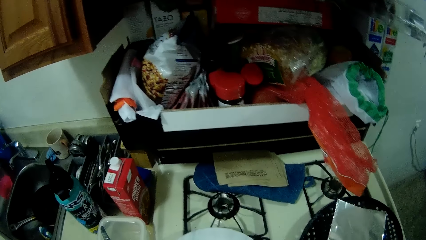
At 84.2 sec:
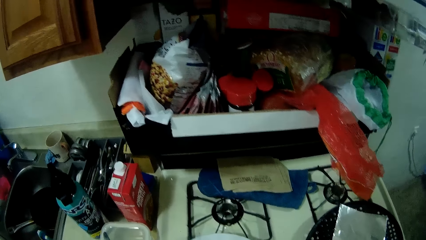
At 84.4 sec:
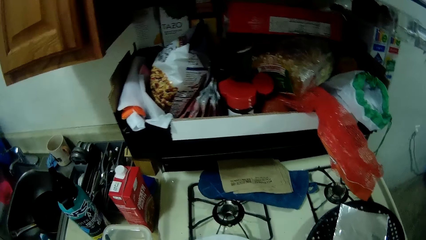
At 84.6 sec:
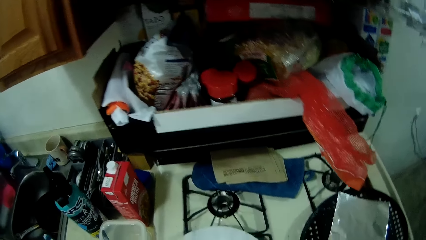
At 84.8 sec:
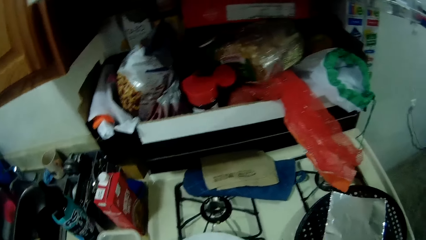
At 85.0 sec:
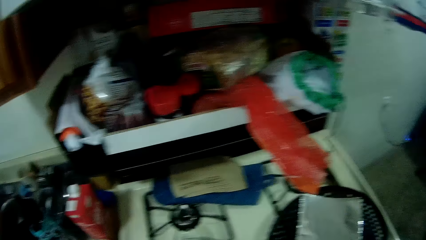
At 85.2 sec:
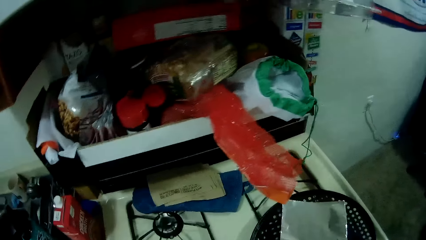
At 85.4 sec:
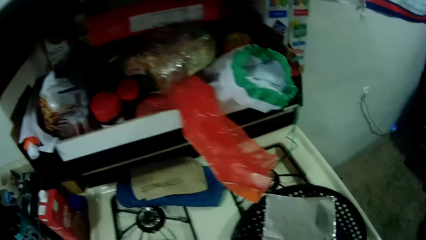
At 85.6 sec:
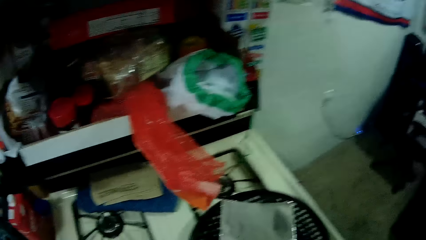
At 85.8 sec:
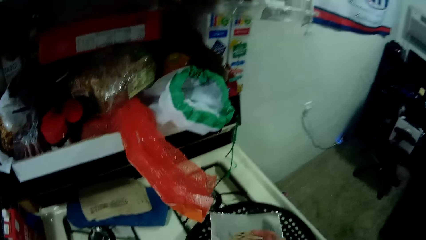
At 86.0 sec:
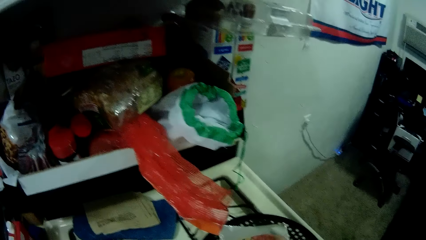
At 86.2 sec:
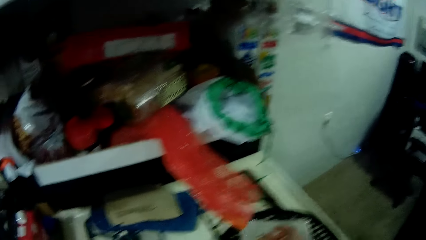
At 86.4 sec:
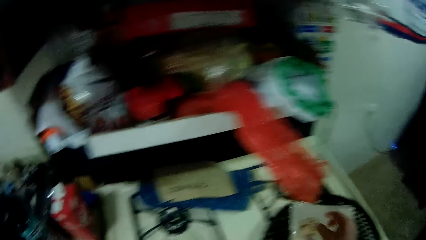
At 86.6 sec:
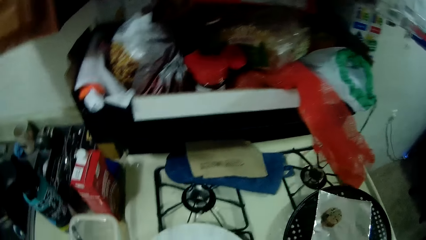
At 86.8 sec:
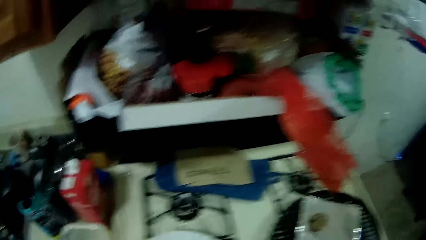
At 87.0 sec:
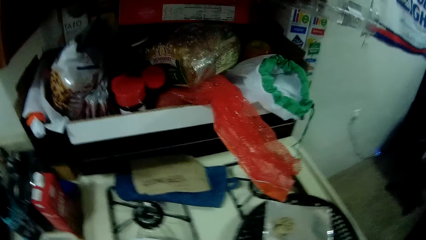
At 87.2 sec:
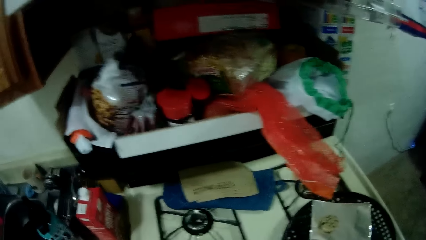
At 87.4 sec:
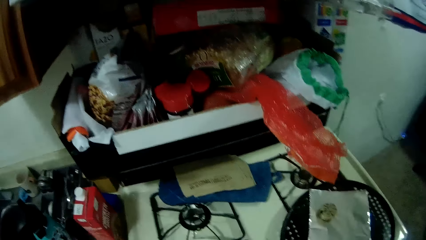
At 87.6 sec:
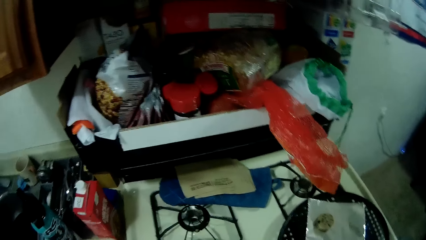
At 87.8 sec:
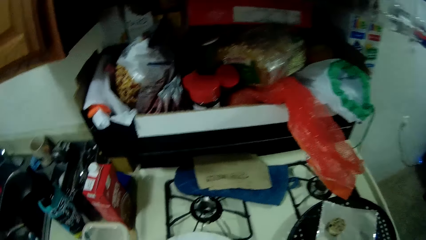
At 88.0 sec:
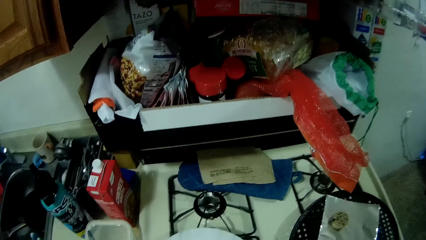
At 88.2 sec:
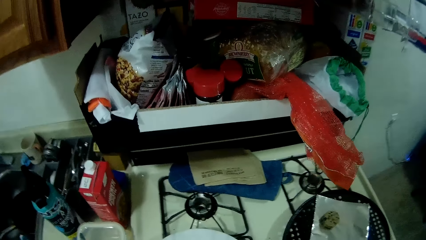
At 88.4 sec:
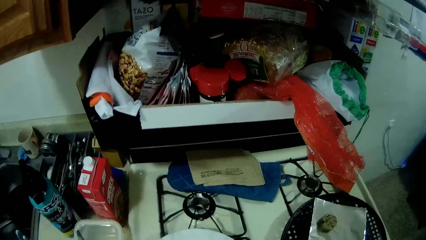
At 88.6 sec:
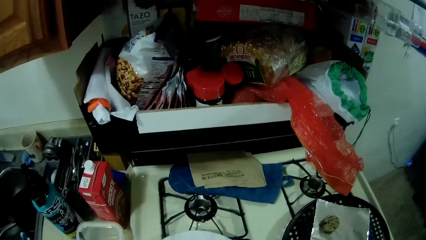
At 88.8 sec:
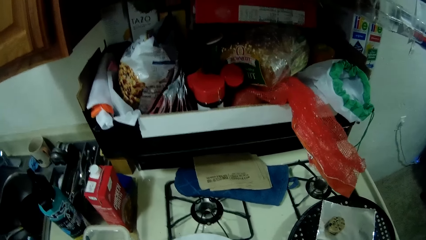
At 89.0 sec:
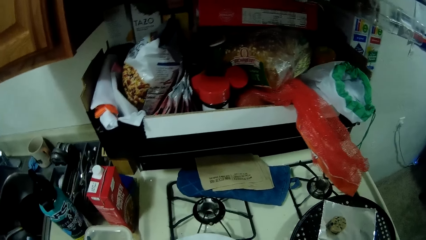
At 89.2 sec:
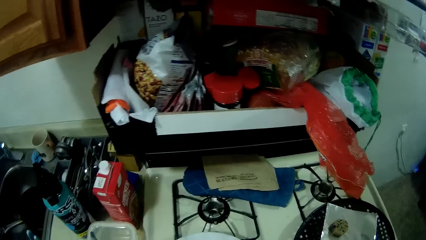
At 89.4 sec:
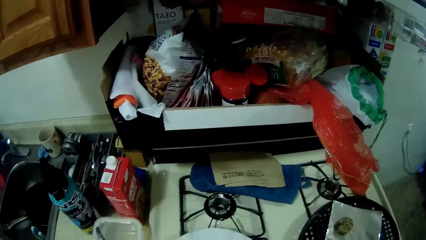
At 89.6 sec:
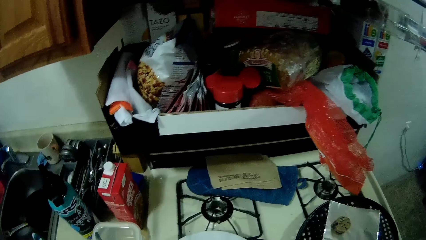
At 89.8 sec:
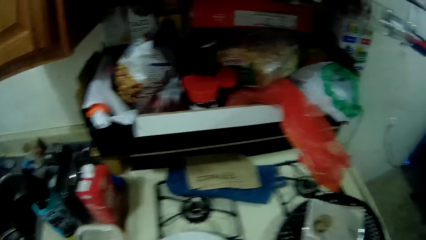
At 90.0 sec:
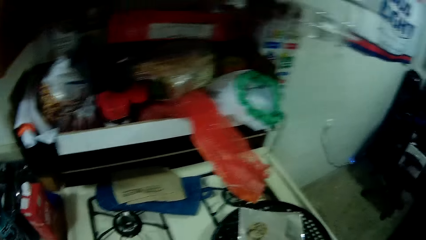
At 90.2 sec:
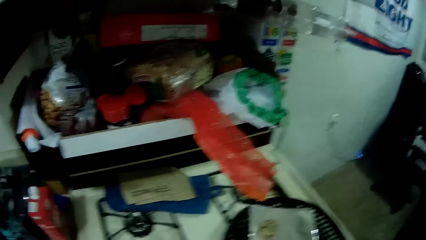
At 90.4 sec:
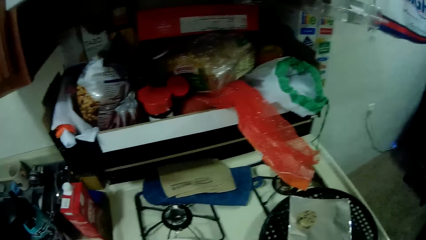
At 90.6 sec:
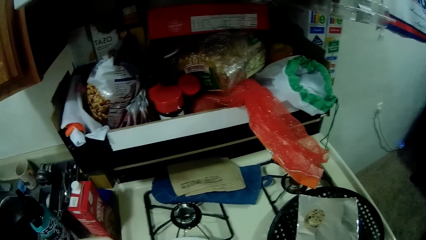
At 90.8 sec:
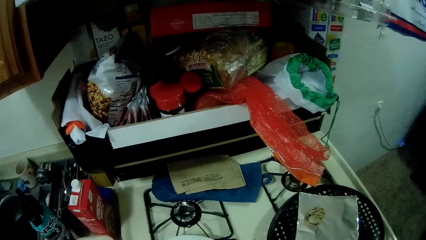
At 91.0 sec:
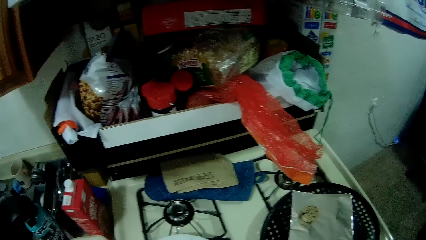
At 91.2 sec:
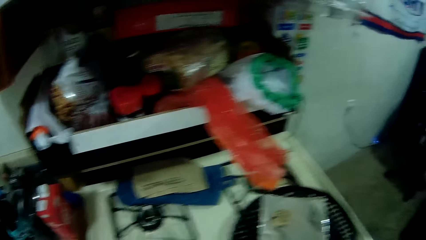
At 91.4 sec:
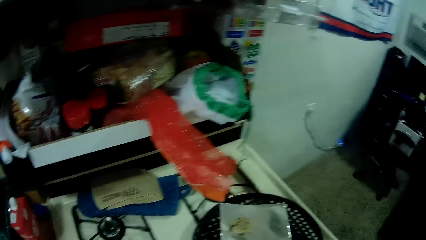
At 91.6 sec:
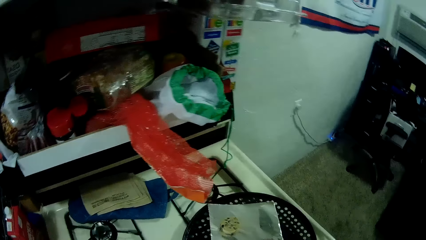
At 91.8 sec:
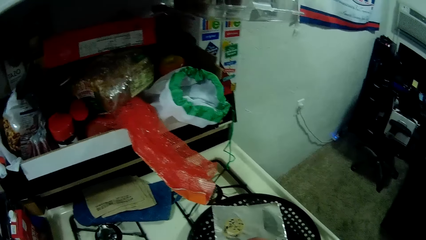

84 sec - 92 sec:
The camera wearer wanders around. They place pieces of the pet roll food on the aluminum foil paper.

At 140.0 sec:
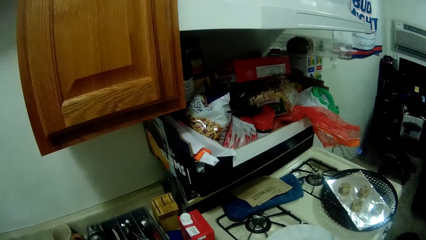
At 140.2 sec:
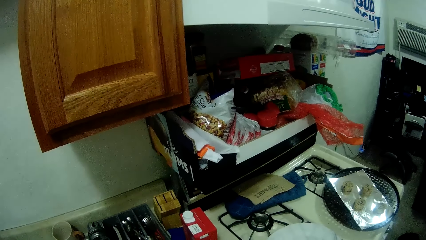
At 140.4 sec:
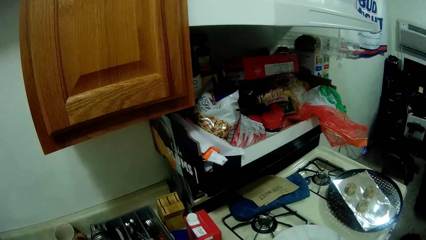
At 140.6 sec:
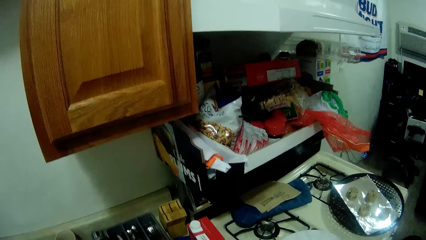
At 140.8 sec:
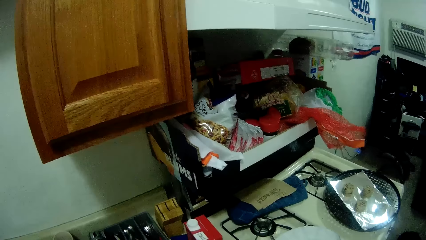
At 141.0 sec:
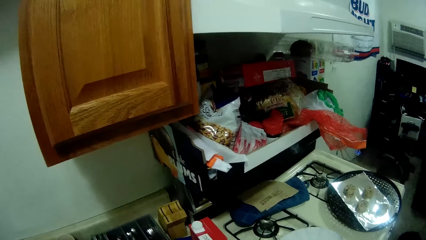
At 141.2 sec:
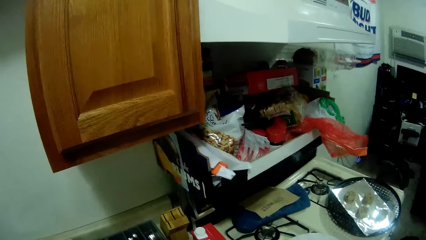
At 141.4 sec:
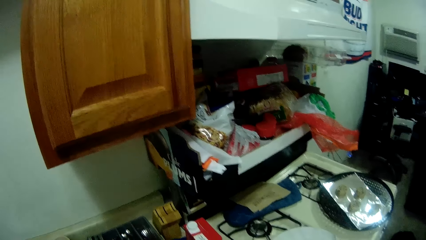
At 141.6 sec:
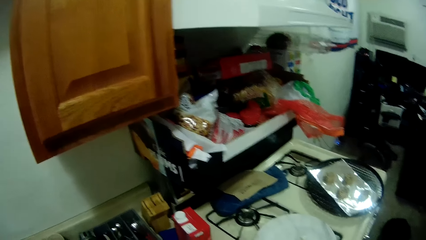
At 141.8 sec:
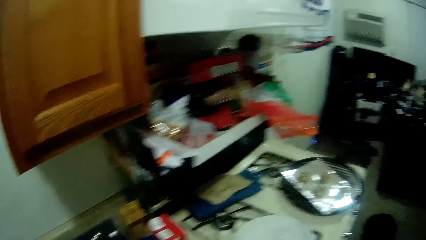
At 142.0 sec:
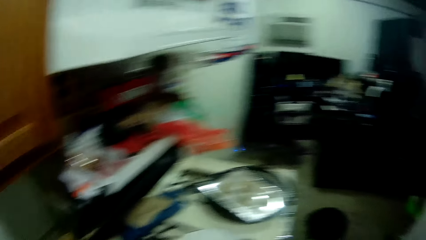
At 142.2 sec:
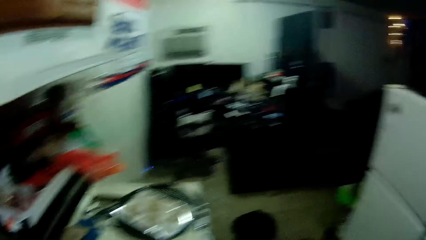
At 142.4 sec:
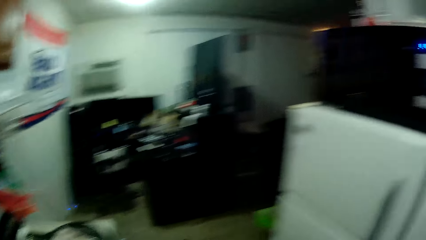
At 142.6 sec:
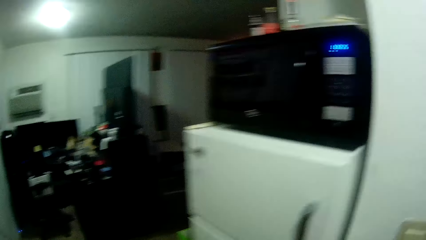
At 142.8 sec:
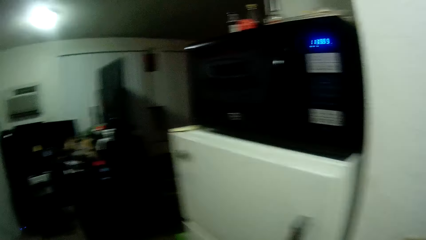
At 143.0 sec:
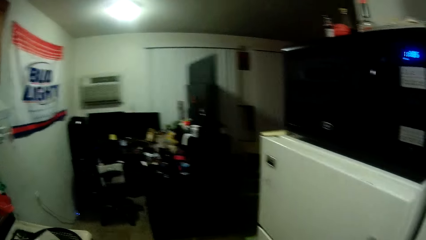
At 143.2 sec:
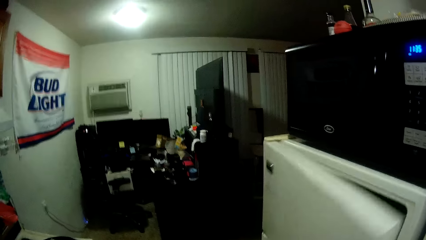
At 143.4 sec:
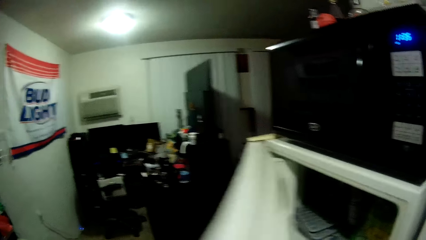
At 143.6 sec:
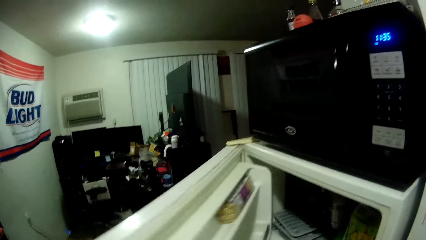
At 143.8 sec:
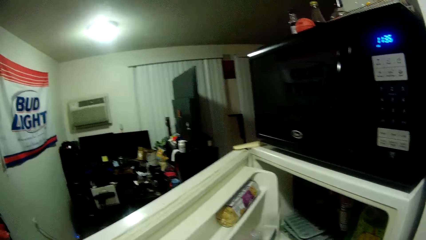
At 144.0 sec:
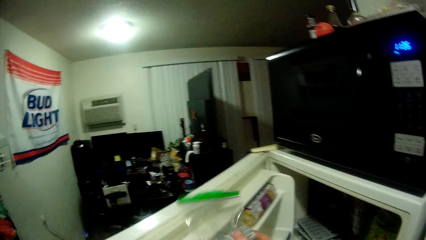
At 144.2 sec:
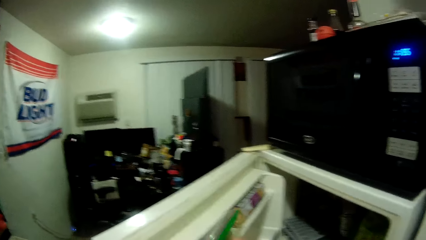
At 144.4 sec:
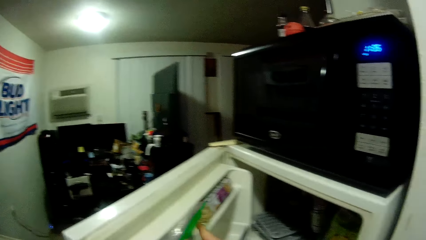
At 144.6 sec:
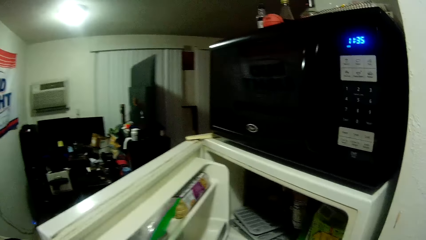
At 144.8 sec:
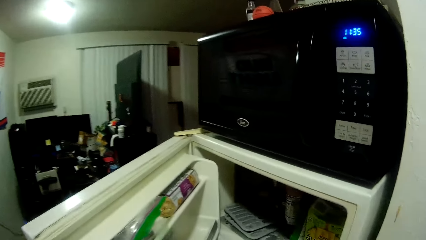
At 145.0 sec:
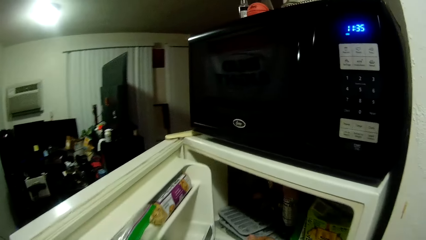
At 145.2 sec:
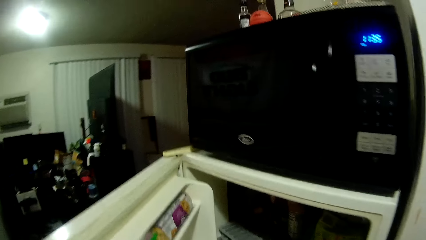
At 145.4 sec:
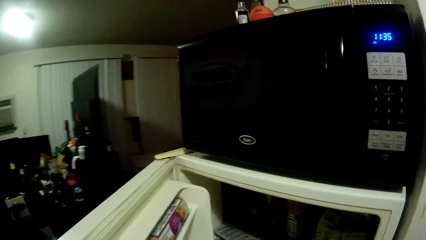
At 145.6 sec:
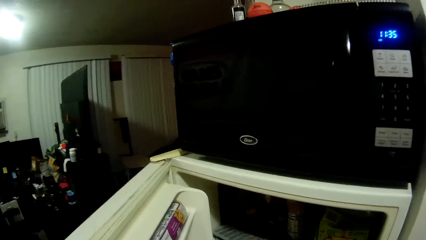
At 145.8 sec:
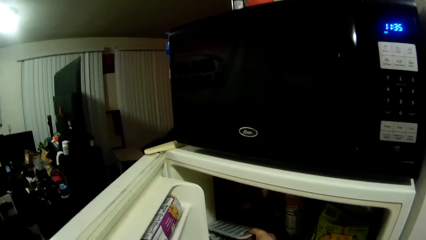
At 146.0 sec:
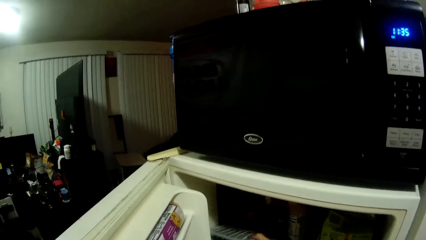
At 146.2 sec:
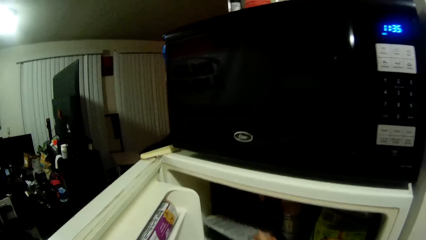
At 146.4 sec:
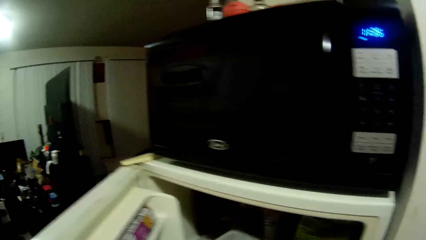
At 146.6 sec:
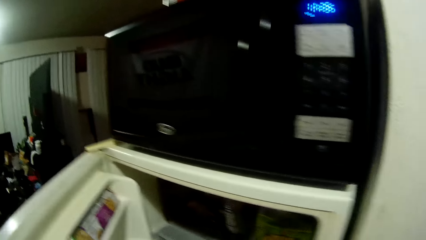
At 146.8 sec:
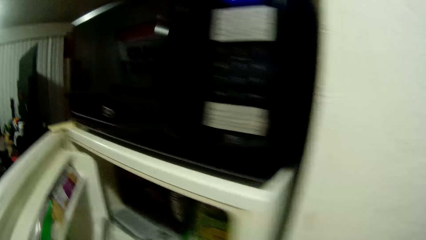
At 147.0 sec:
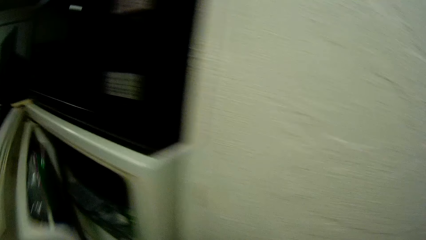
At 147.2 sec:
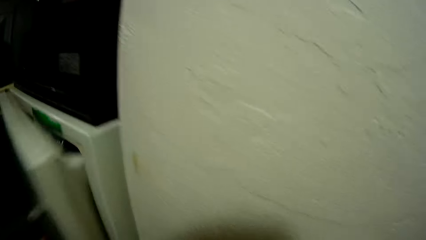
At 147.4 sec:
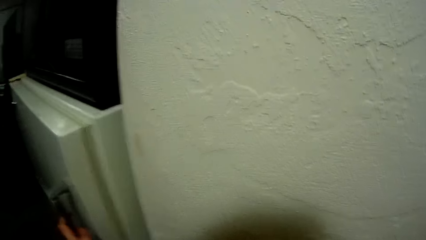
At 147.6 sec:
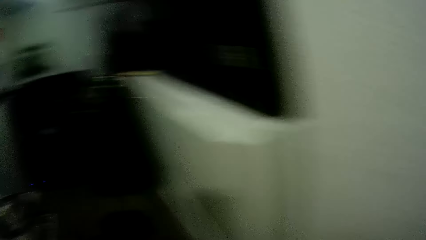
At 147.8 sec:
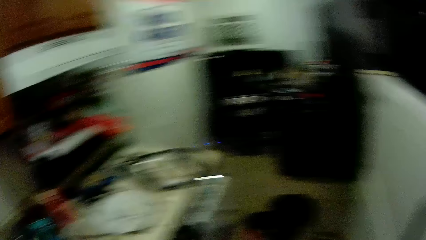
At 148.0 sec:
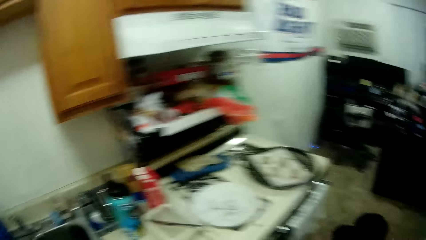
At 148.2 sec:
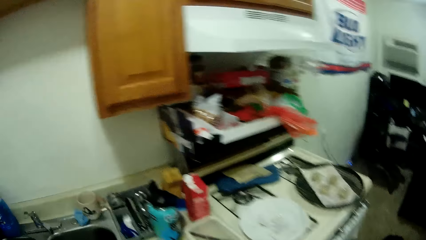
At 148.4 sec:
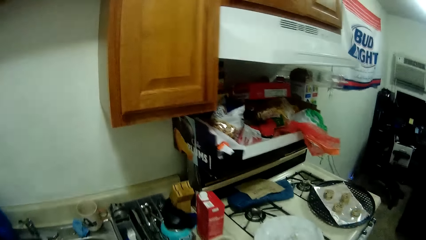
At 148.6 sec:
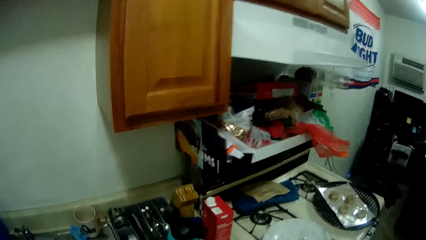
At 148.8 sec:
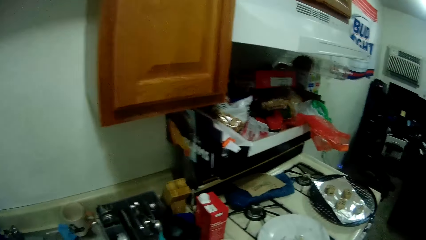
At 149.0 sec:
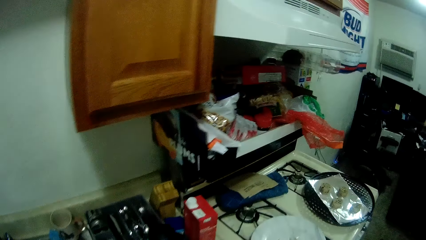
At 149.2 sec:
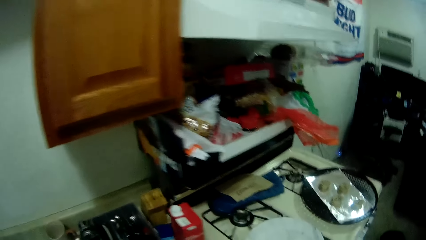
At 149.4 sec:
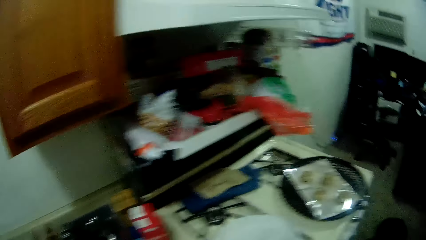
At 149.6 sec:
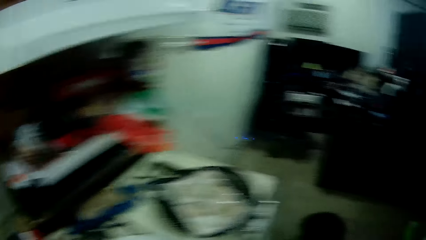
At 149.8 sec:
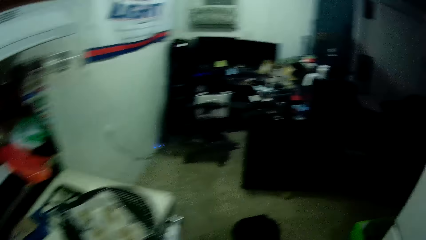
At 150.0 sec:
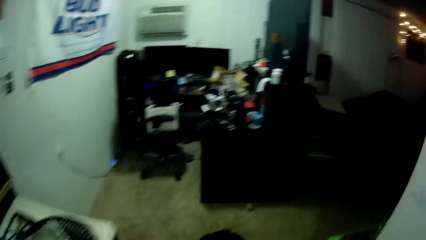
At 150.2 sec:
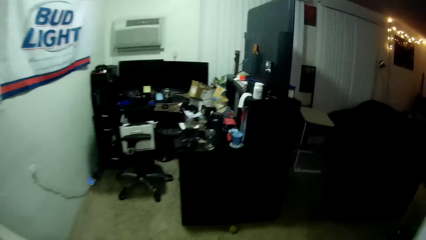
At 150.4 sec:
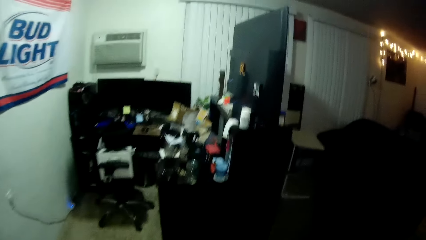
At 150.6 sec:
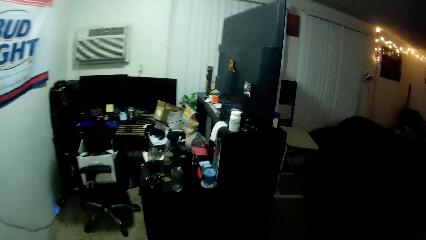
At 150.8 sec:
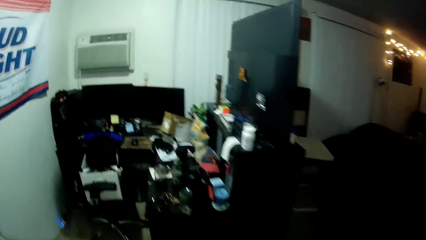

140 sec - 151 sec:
The camera wearer turns around. They open the fridge. They put a plastic zipper bag in the fridge. They pick up a plastic square ice maker from the fridge. They close the fridge. They turn around, walk around and look around.
